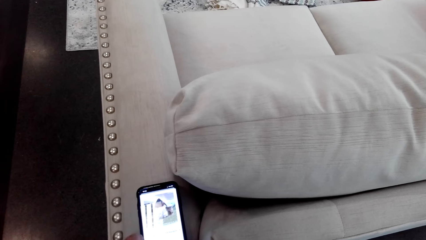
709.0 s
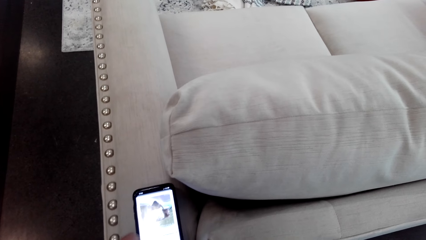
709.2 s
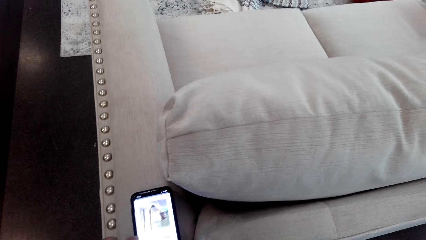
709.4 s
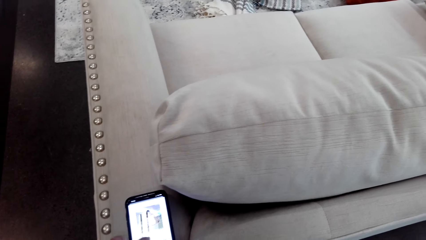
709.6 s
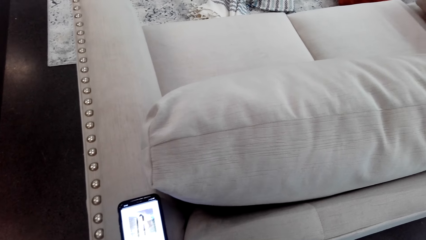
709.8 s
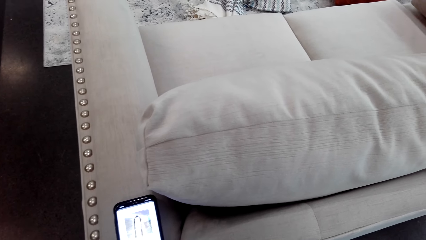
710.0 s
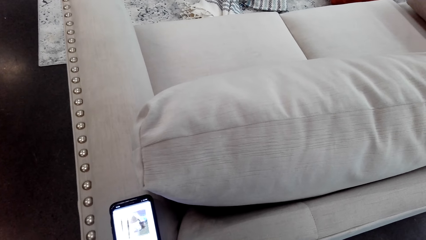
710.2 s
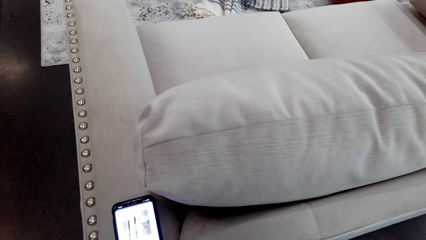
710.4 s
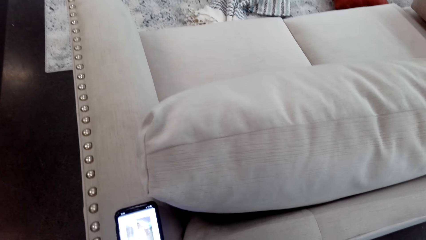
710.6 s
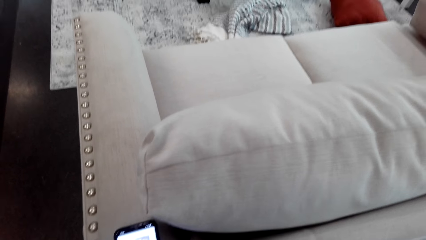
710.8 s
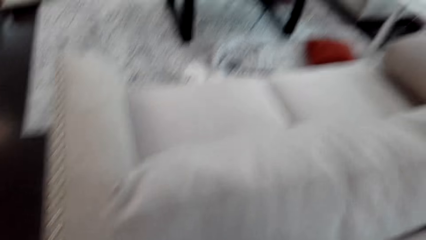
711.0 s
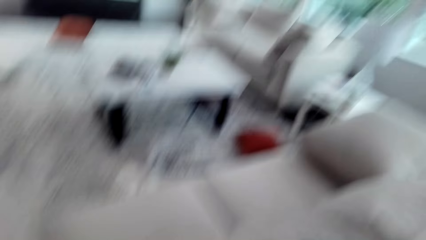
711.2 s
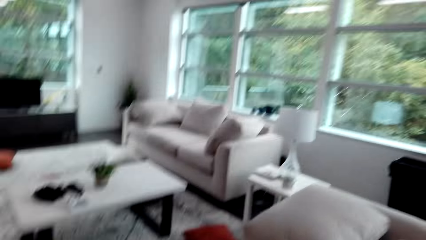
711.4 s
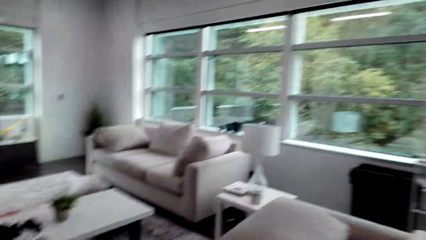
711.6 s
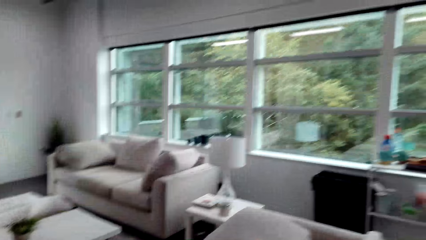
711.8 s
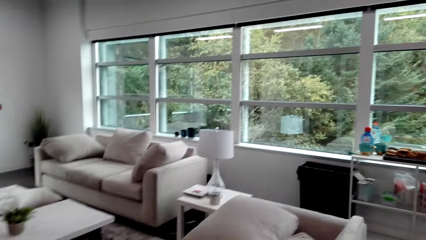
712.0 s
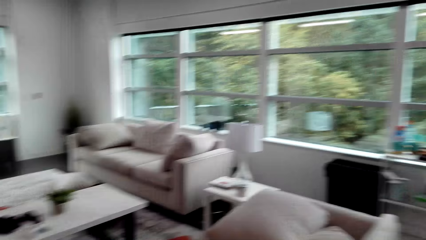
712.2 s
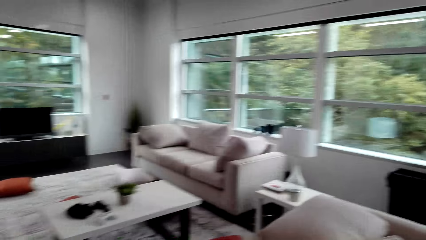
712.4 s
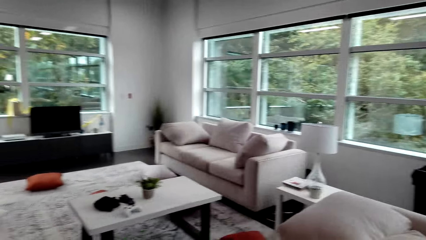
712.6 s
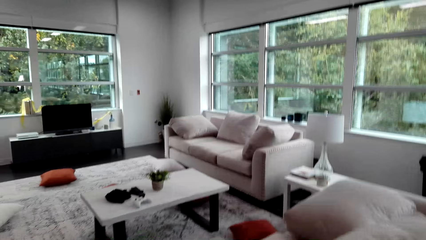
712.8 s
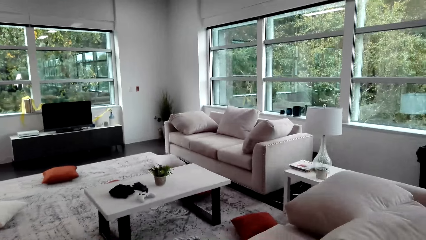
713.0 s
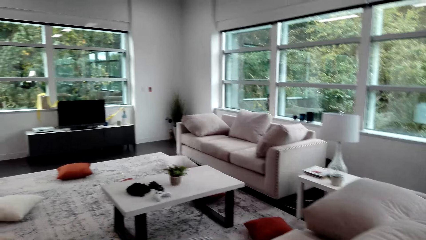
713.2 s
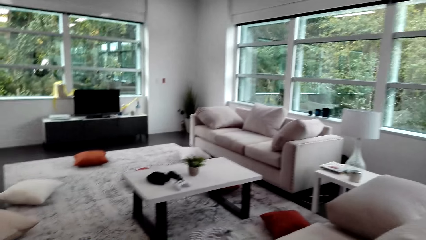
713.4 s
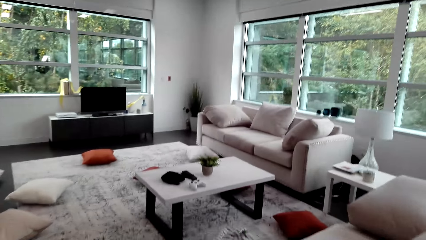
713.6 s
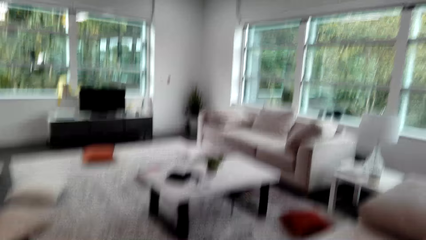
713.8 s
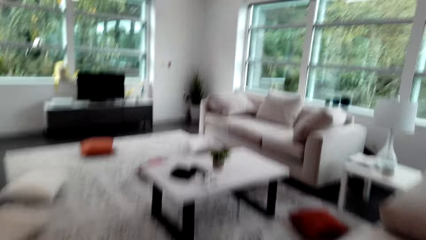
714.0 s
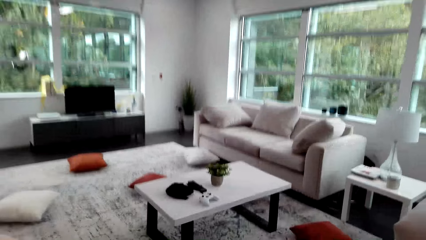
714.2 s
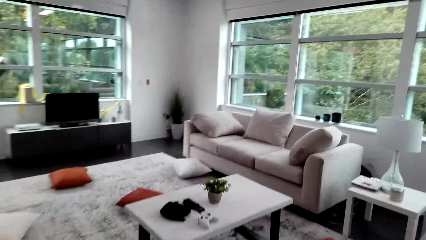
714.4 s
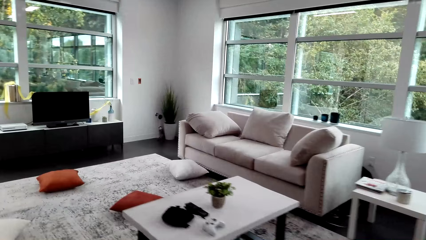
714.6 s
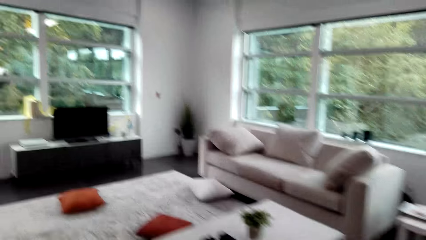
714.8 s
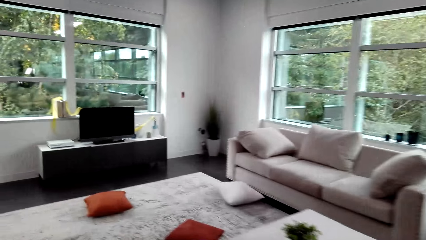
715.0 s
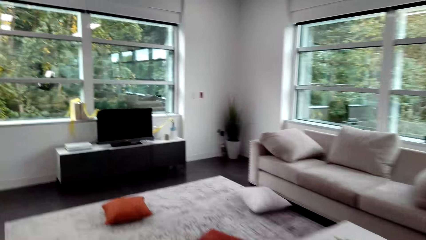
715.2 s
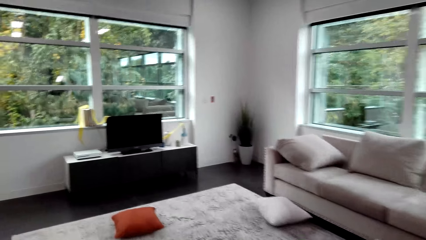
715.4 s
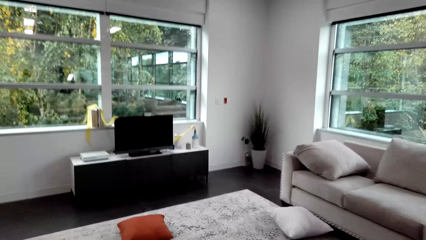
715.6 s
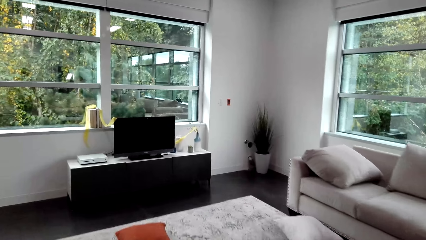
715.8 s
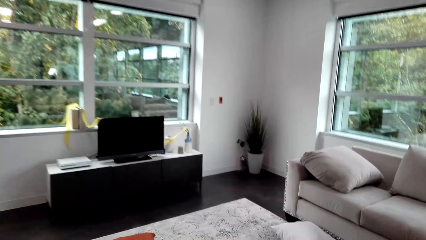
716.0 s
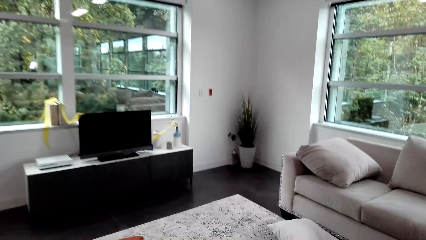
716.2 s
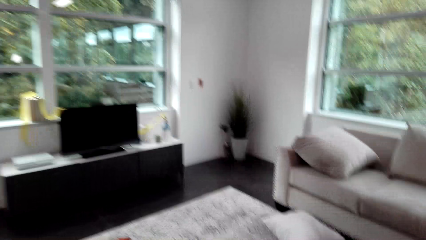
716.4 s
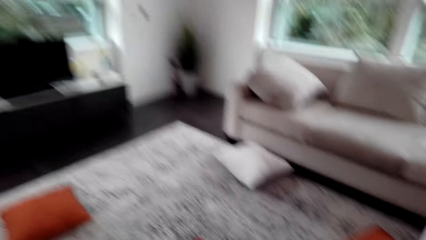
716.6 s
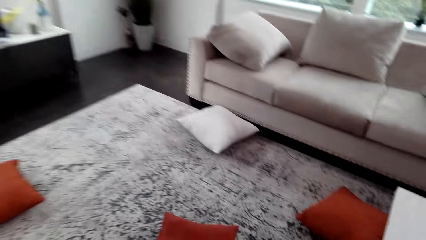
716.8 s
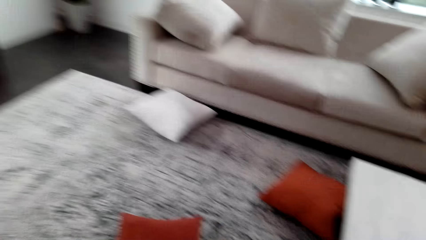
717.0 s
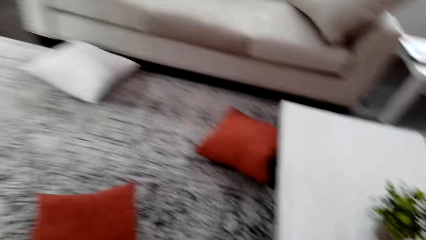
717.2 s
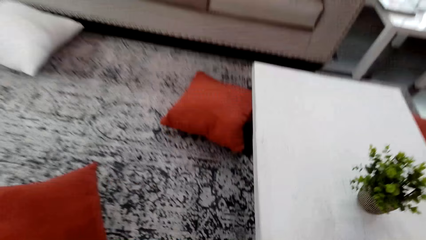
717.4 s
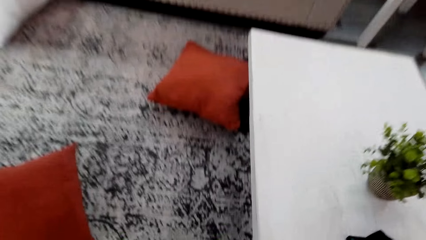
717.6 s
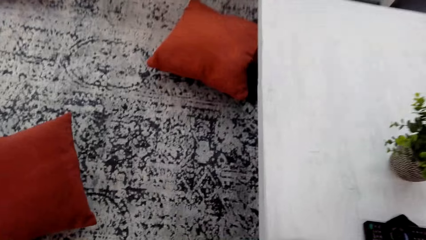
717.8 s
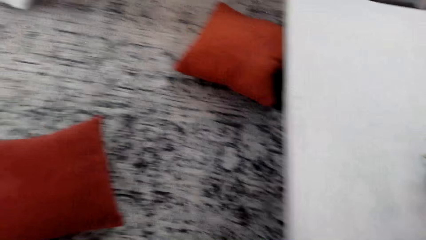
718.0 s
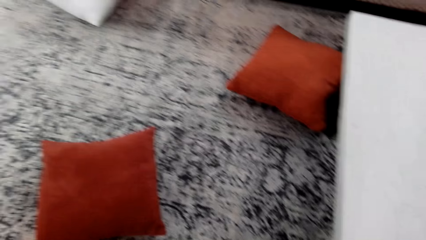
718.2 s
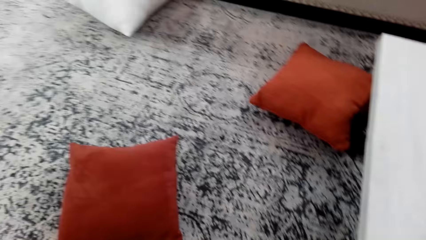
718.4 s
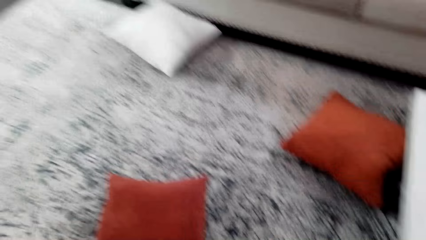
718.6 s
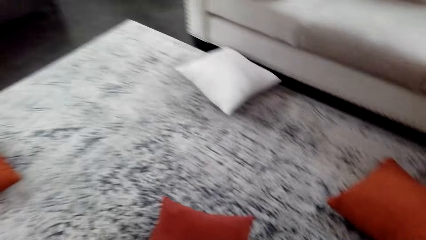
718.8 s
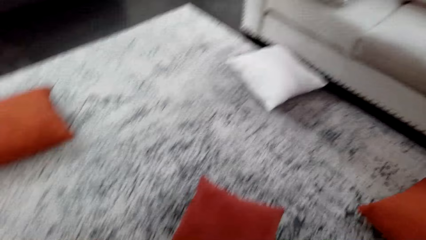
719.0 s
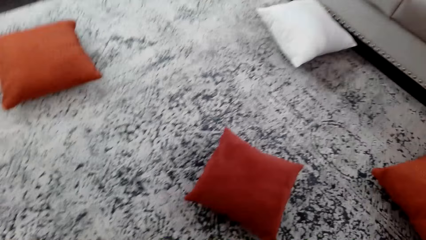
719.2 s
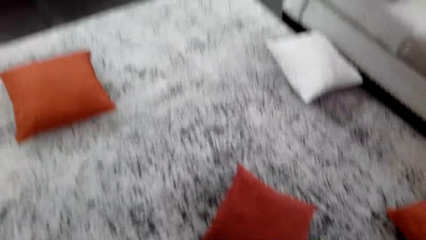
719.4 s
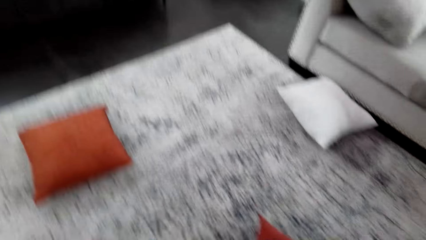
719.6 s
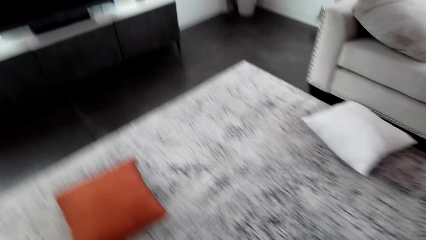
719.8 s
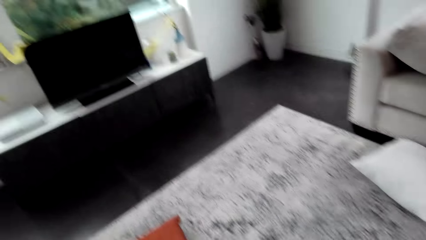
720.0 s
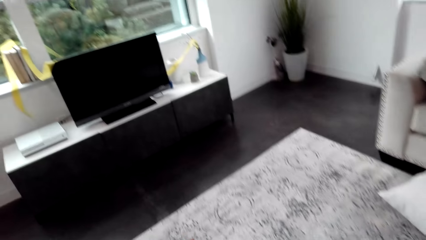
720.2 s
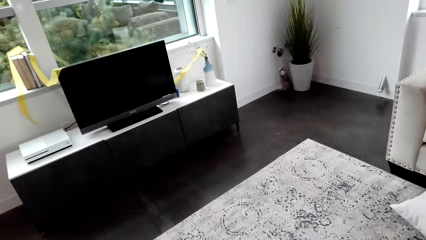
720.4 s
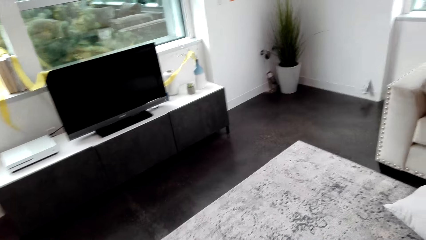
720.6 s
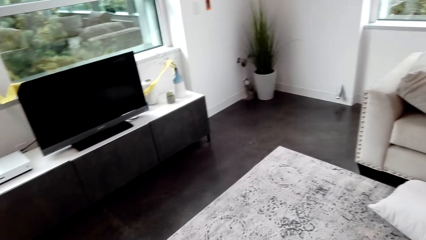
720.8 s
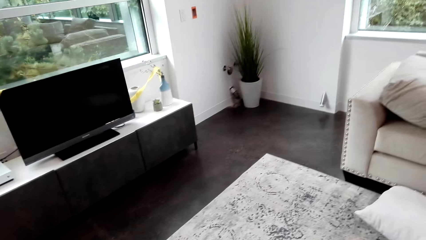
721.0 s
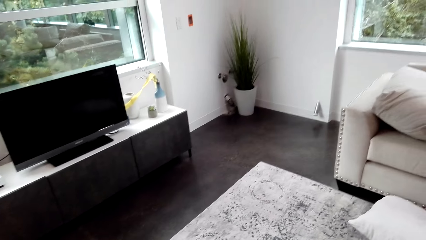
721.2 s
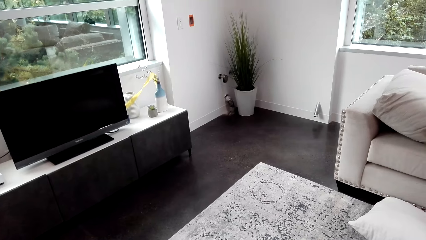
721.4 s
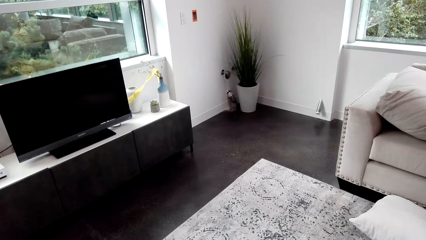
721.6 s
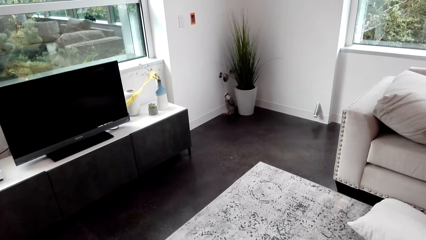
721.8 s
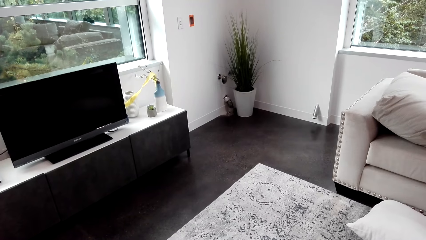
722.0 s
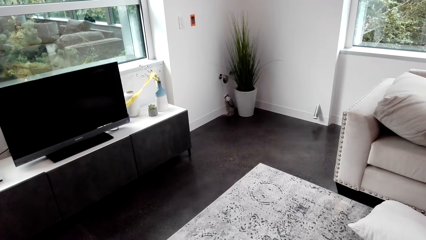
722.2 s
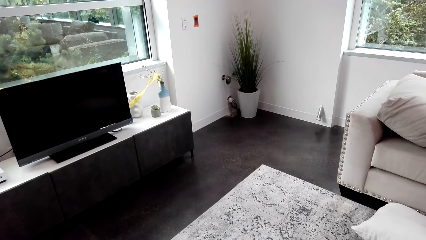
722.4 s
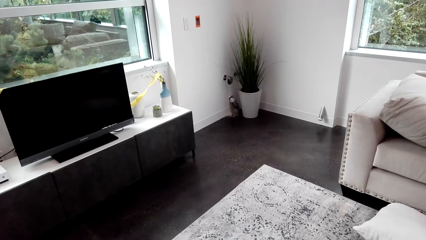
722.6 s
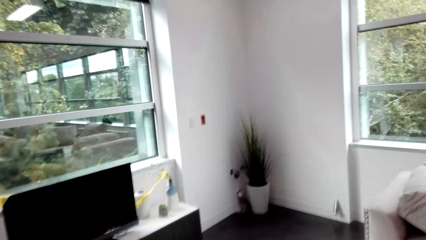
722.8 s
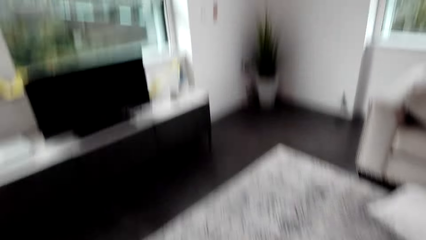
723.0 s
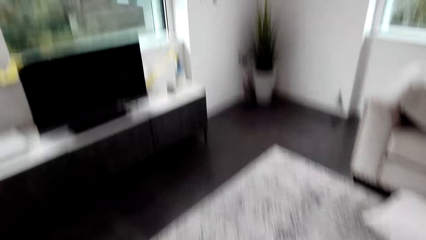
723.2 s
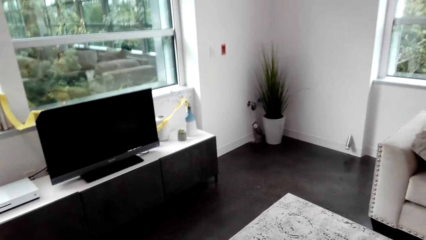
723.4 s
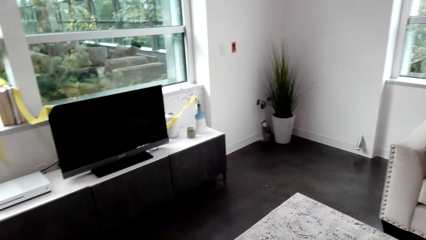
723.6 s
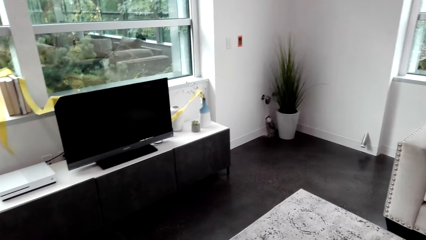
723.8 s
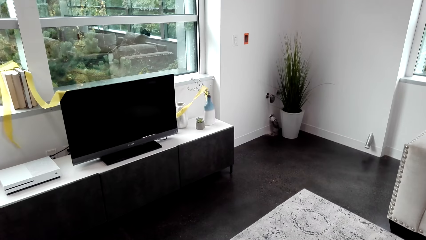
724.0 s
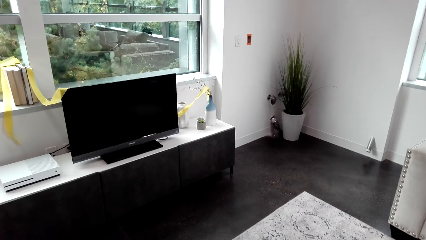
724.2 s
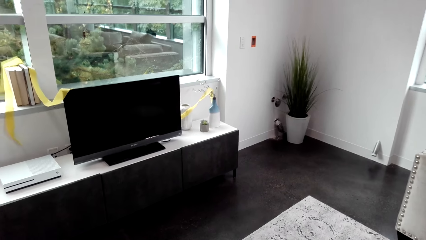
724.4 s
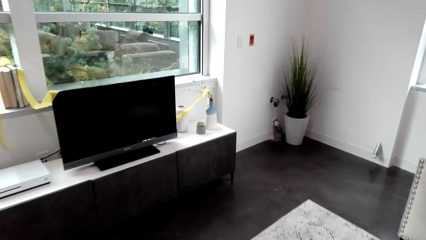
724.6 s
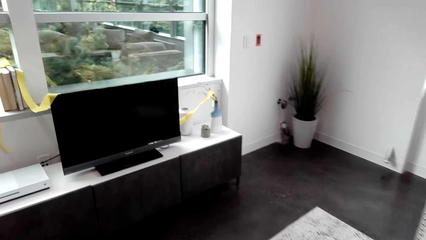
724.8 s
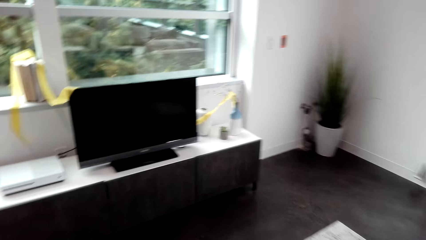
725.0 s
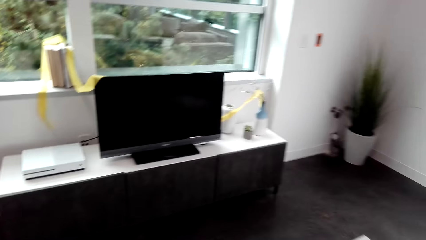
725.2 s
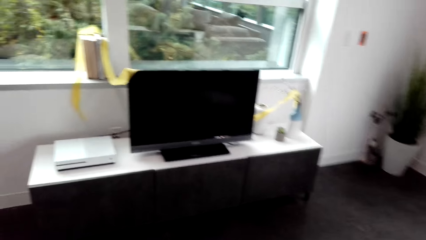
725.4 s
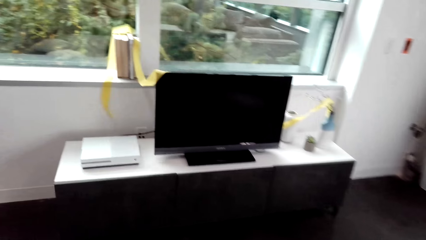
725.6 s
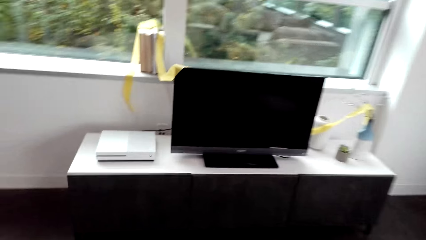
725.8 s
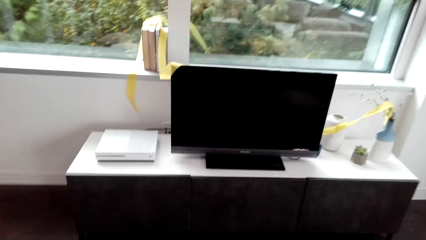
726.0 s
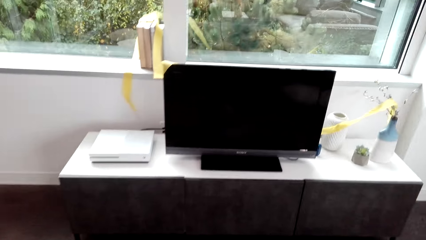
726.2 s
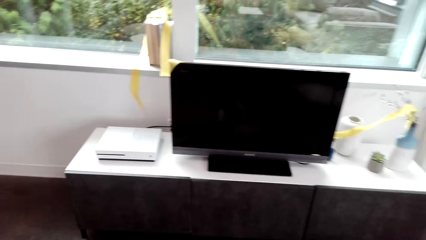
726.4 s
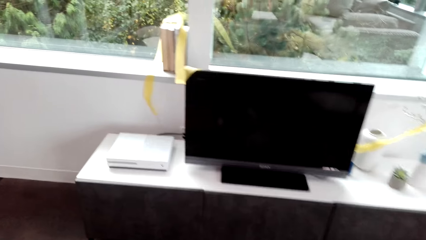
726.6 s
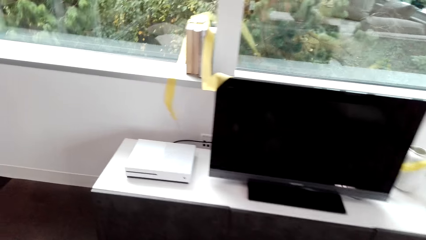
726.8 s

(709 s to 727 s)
The camera wearer walks round the room.
